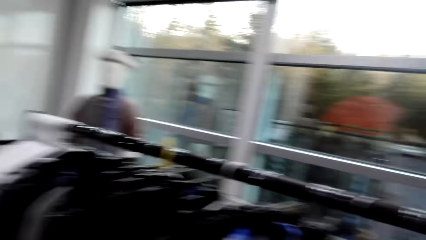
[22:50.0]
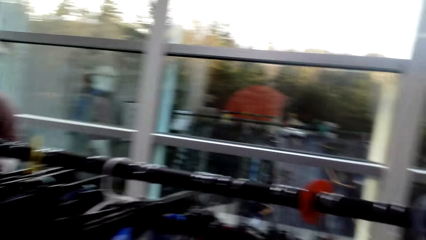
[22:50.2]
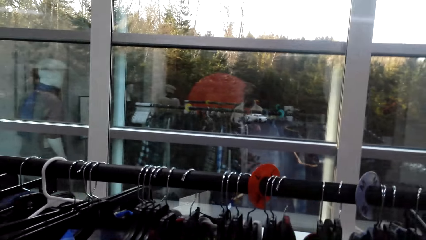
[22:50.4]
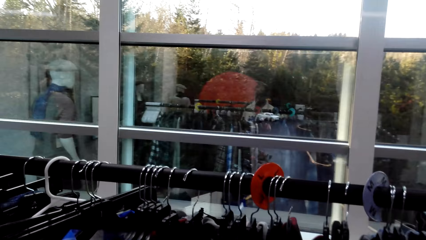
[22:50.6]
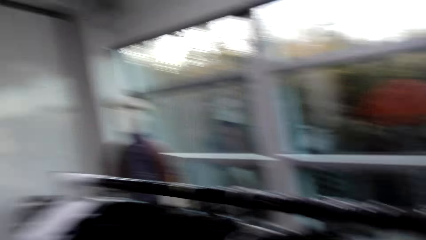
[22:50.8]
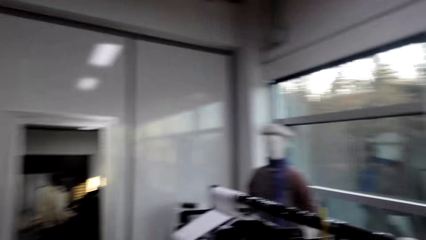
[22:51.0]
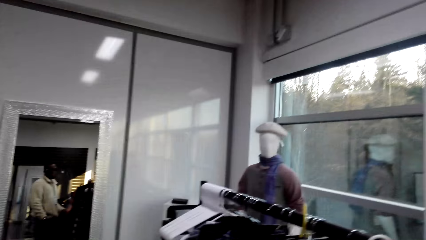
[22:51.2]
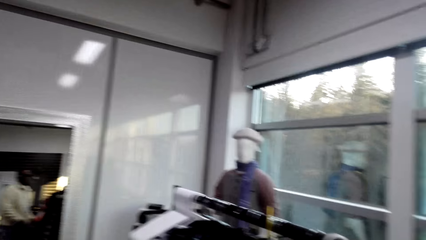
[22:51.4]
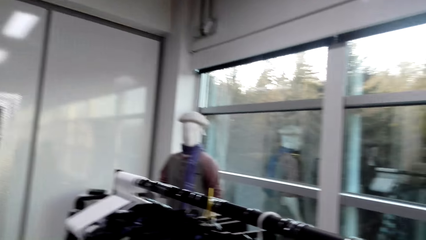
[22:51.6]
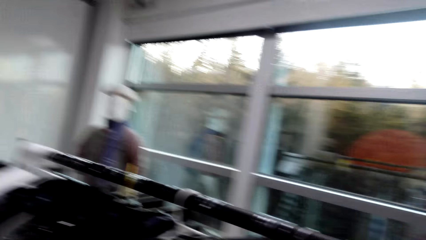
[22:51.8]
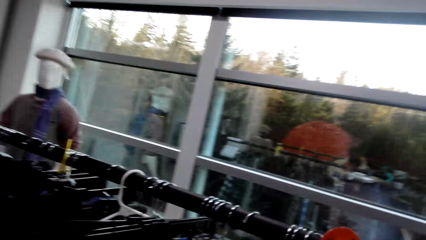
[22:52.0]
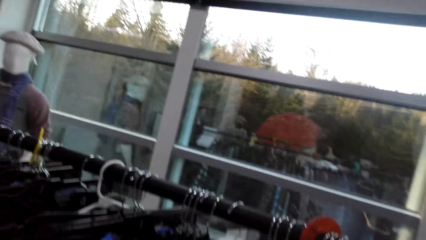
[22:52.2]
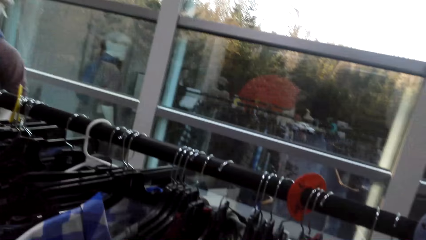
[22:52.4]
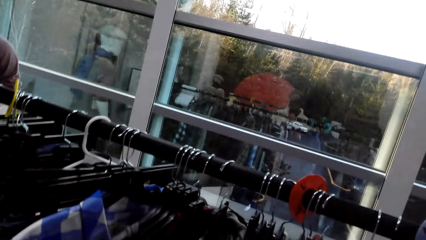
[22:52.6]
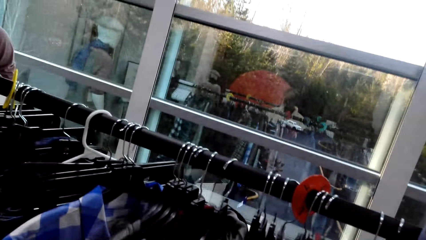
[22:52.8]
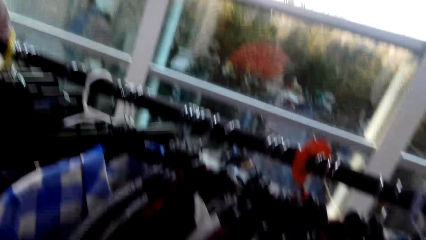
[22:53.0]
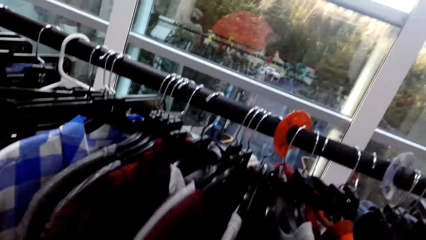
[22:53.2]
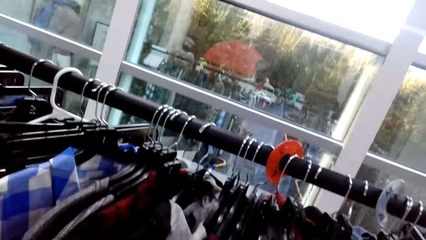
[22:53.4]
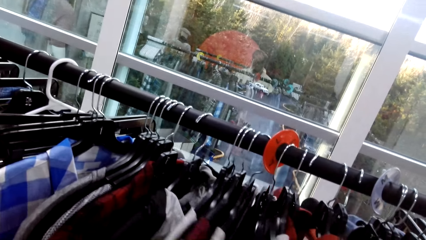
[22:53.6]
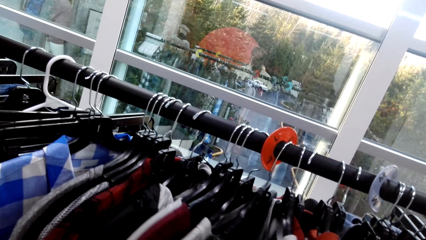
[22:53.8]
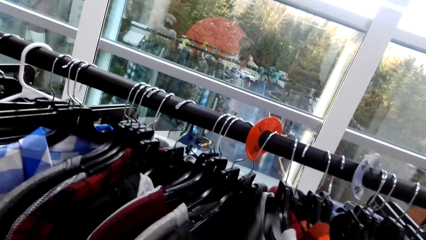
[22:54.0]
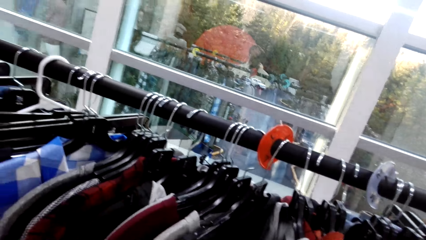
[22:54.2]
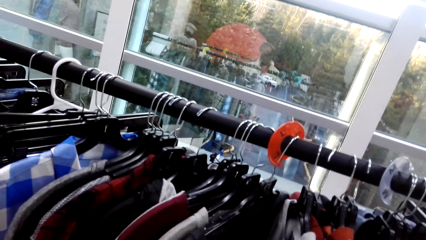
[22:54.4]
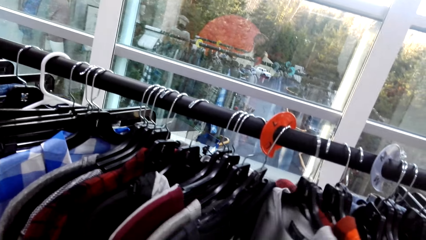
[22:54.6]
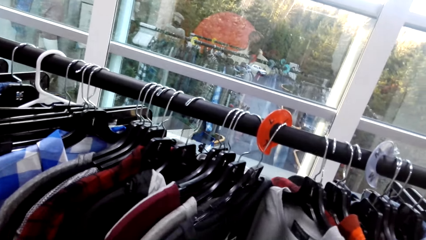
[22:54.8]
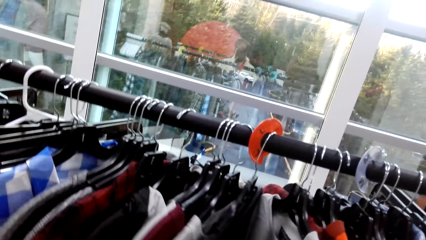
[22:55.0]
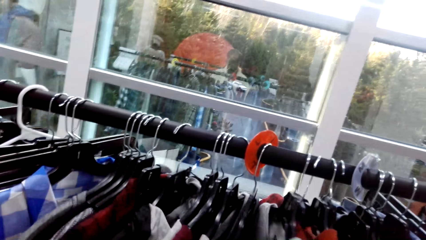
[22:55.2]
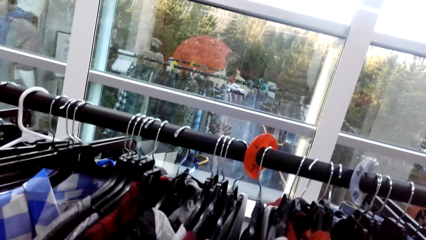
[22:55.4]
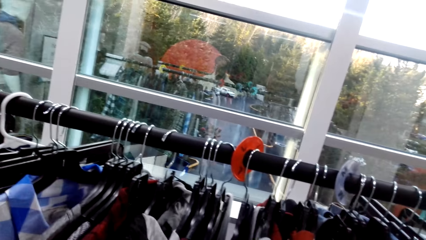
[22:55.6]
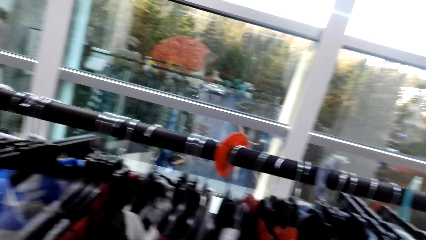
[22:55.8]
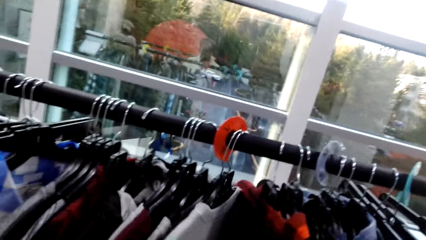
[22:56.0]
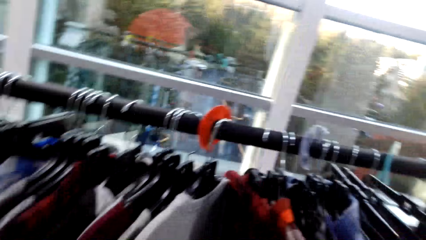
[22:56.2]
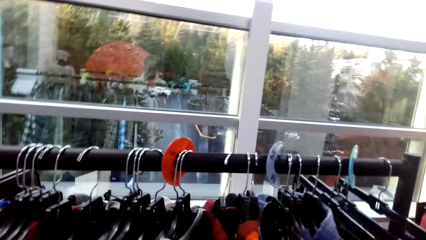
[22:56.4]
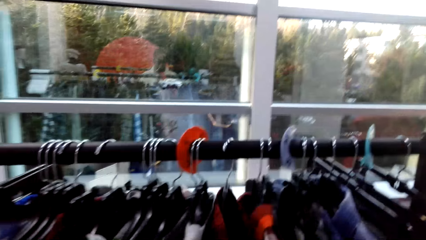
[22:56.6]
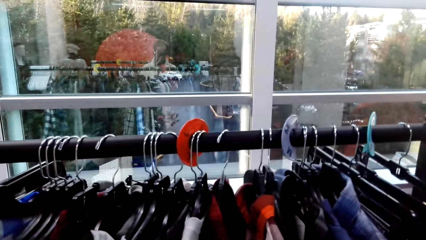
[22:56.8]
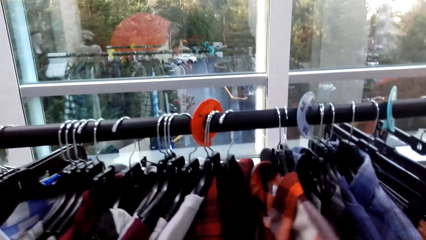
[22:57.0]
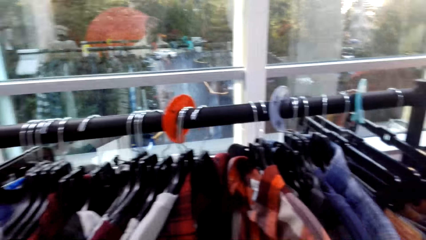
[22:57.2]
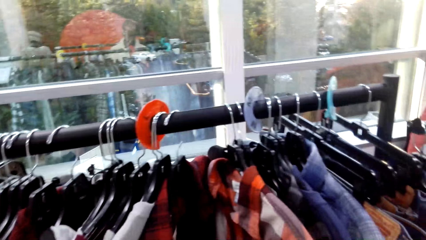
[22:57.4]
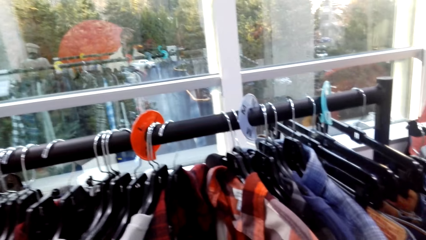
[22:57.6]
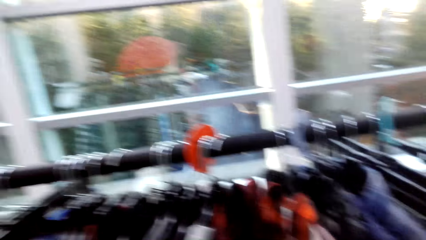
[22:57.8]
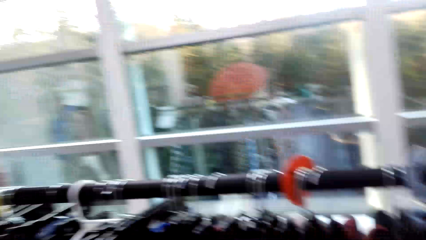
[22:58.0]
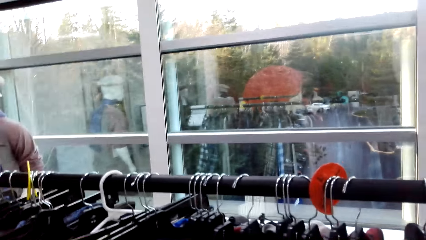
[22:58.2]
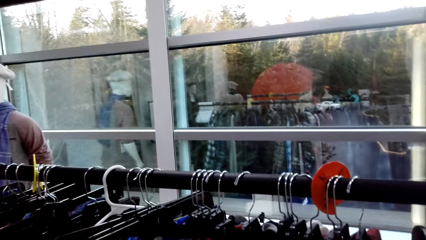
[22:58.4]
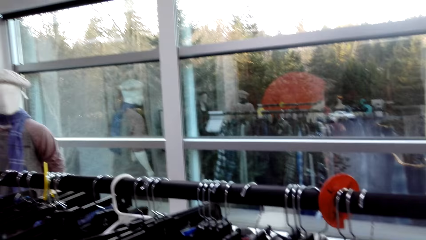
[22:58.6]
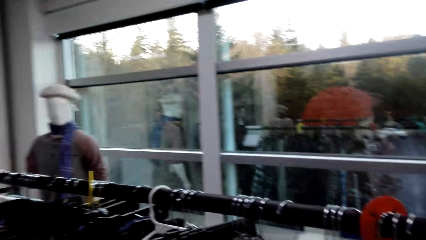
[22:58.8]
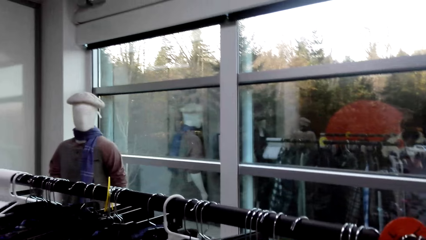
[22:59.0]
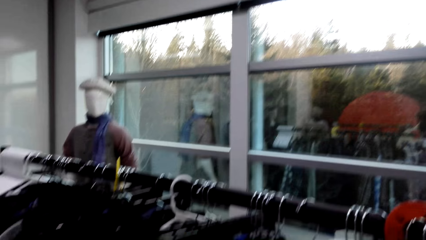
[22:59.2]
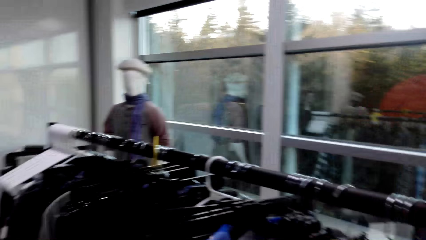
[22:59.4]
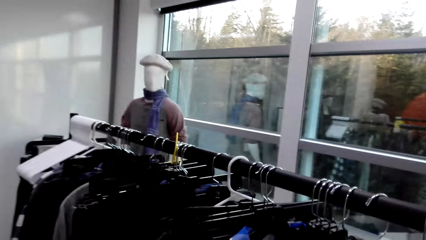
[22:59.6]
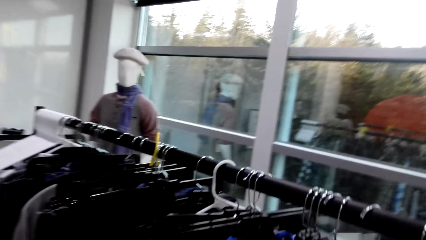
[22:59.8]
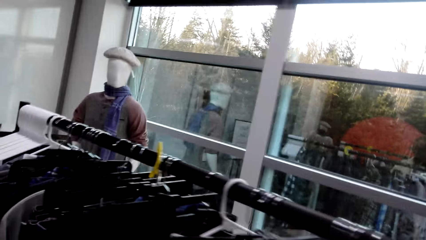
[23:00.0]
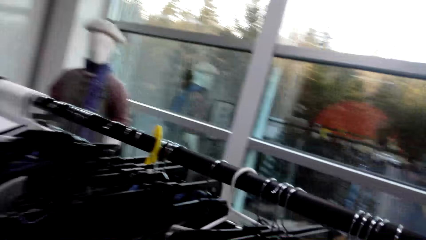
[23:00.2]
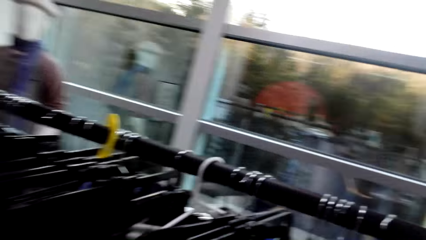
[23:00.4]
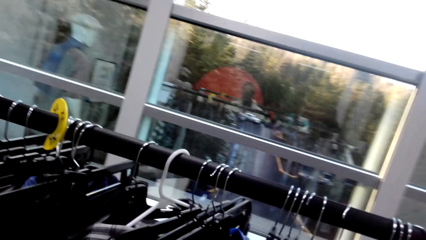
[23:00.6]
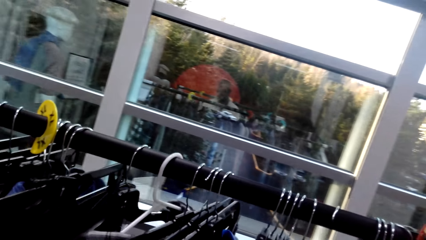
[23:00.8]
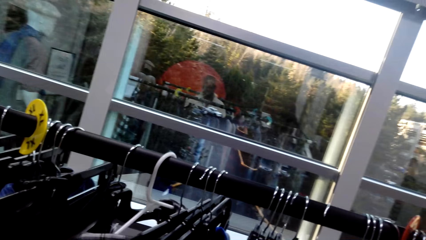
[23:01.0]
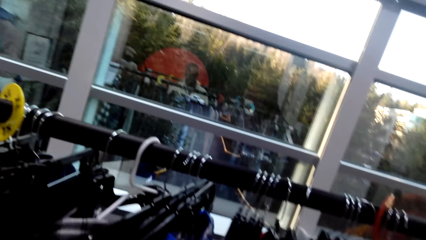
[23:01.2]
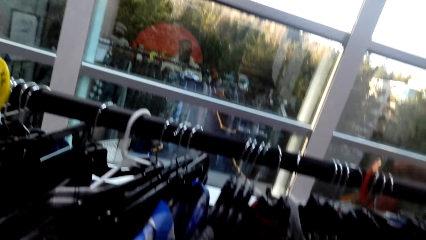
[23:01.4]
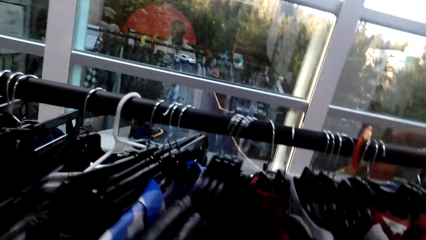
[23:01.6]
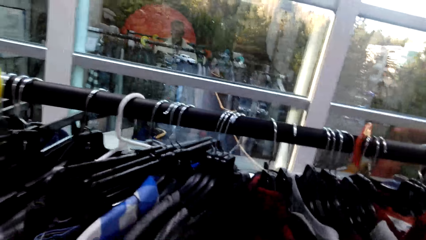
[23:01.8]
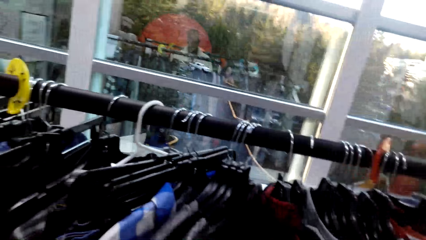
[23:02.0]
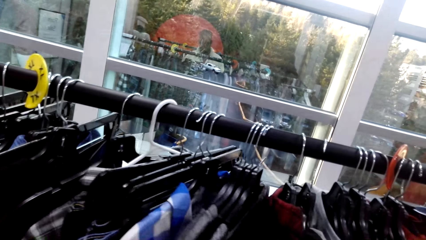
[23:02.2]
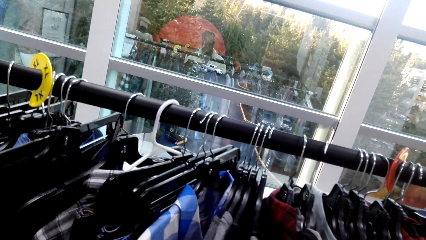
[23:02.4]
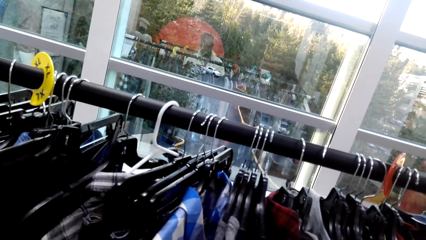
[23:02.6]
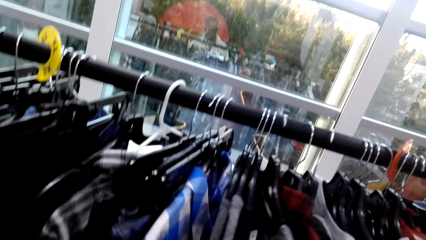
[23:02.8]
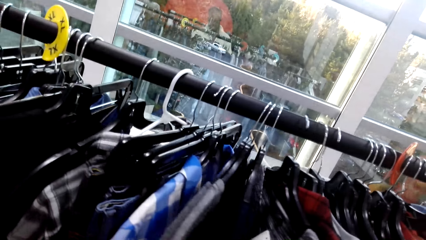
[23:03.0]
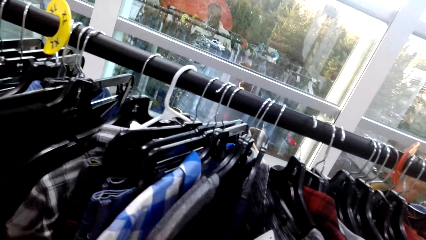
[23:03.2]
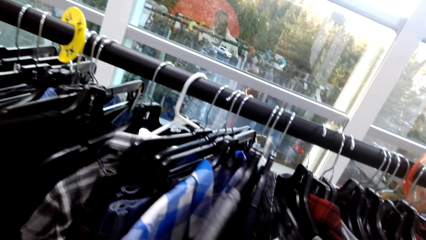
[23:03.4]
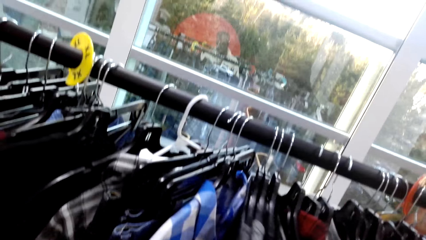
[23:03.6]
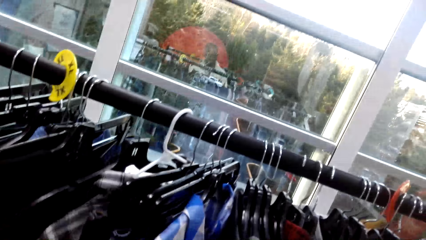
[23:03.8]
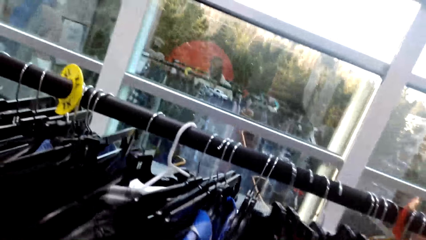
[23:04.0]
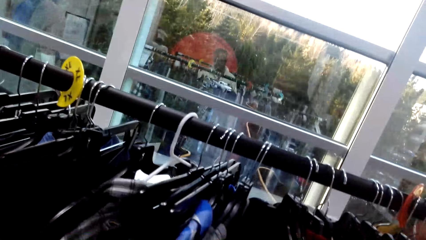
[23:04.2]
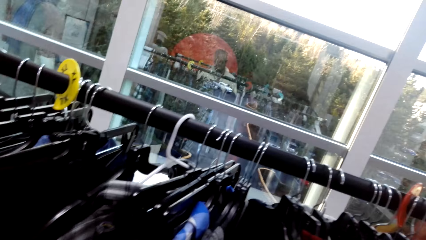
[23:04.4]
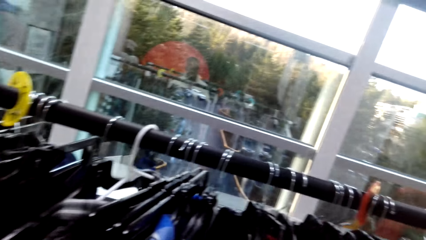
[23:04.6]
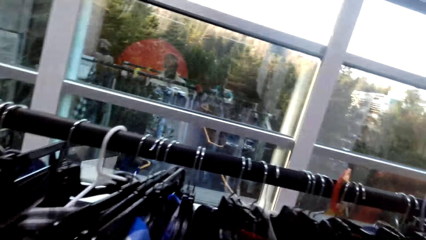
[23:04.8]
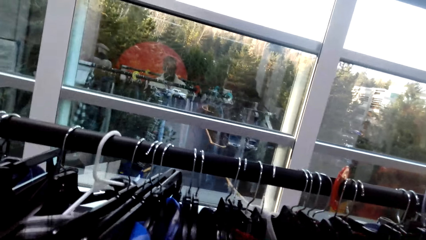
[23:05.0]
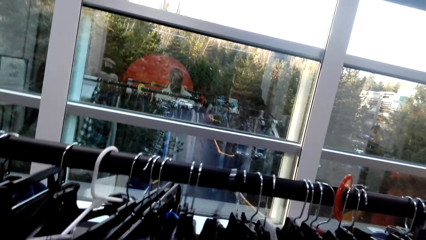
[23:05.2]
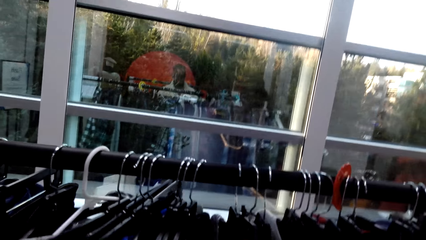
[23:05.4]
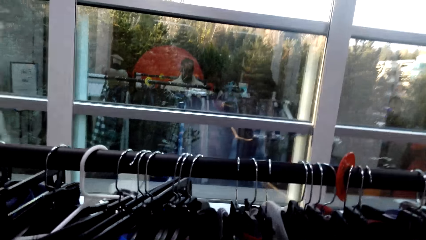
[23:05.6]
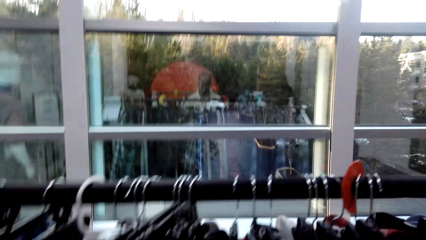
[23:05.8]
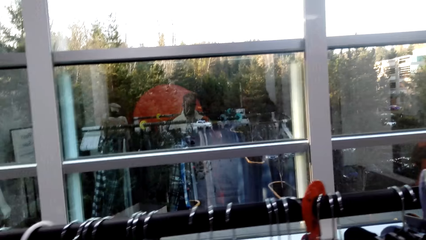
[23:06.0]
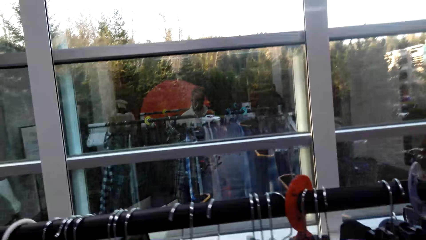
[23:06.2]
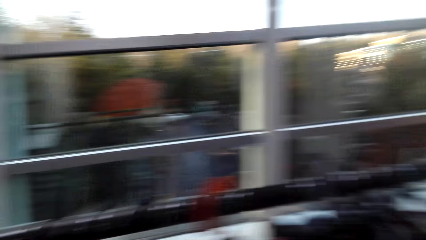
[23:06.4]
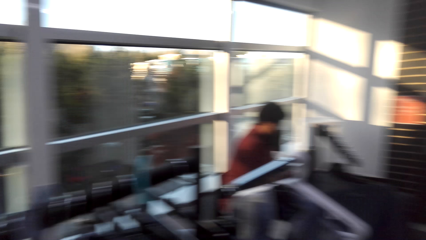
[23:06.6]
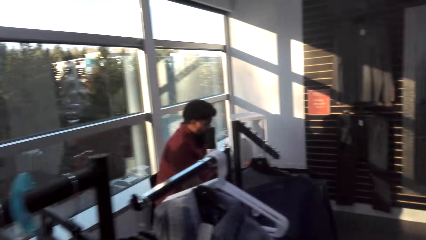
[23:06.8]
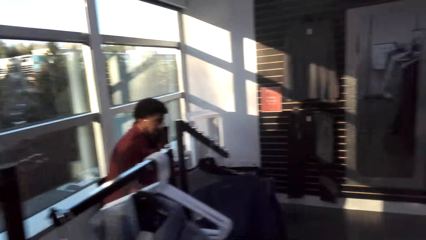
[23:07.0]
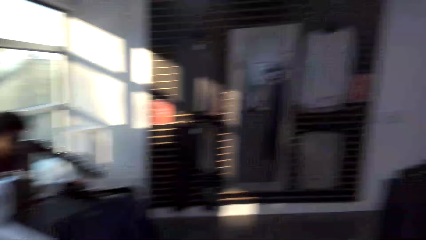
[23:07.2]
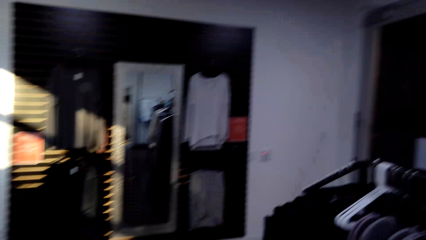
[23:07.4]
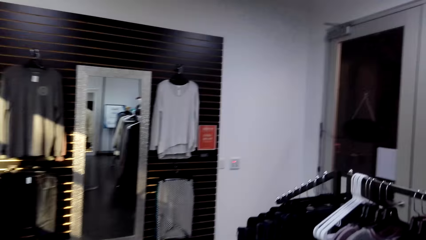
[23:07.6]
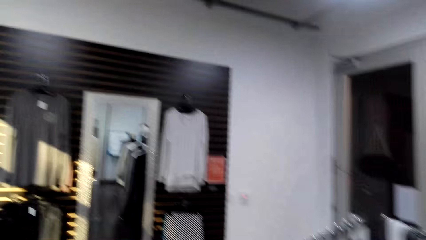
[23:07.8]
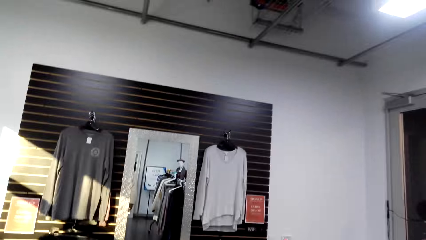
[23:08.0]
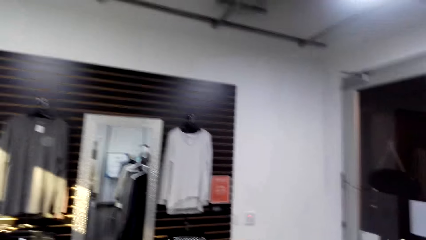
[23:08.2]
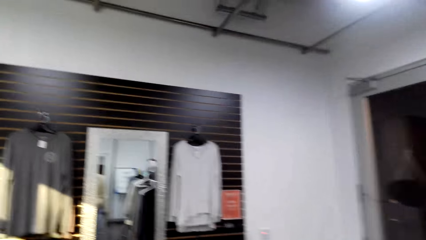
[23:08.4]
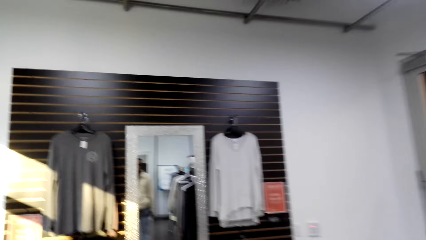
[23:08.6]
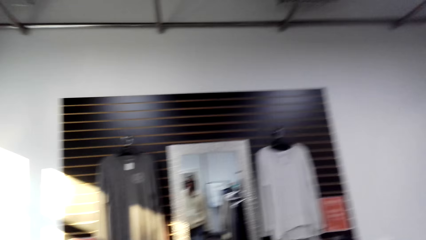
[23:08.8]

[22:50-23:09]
The camera wearer looks around the clothing. They move the clothes. They dialogue with a person. They walk around the clothing store.
